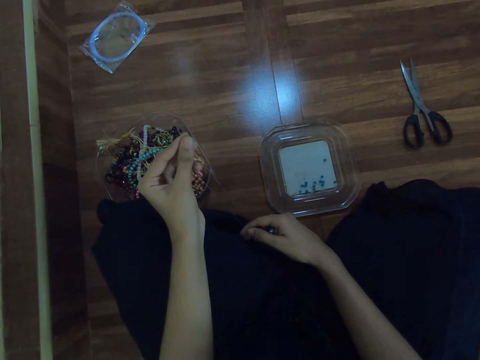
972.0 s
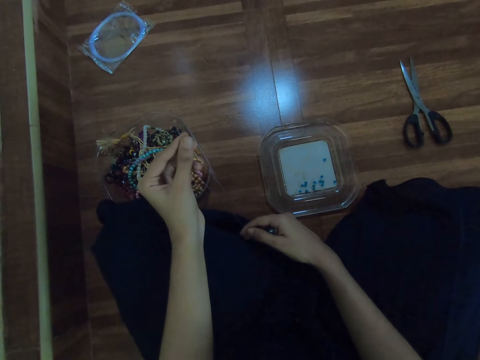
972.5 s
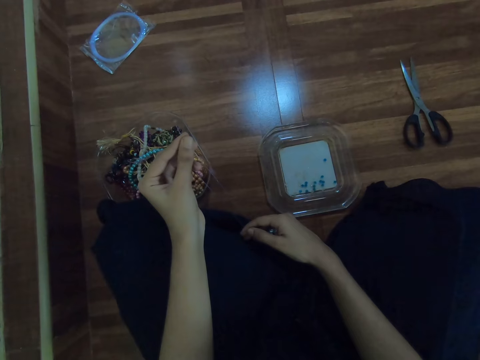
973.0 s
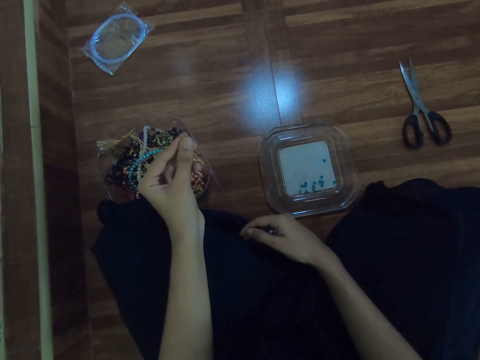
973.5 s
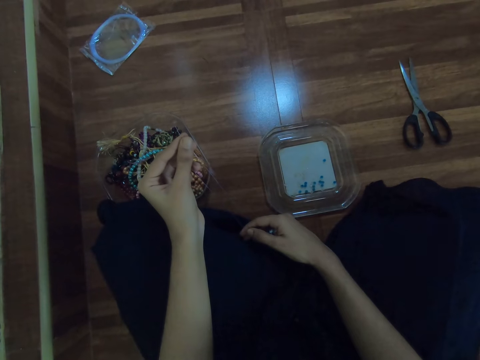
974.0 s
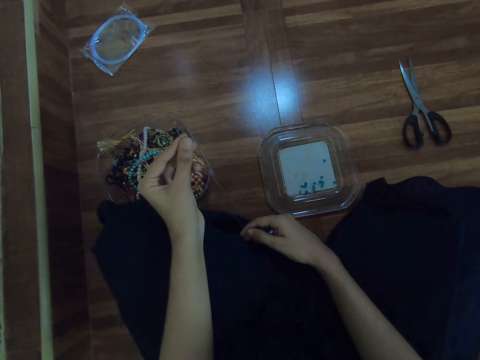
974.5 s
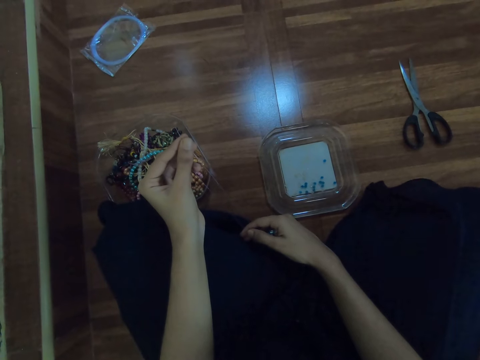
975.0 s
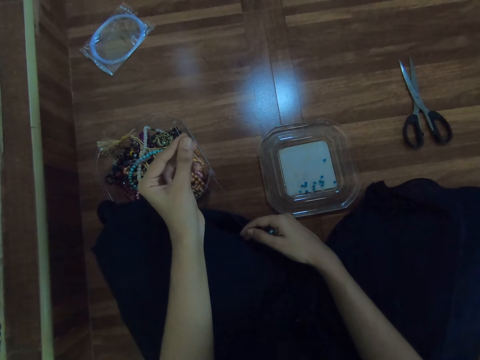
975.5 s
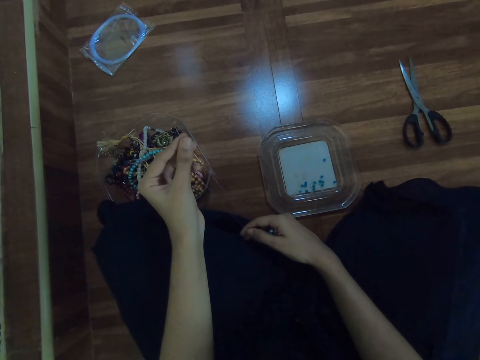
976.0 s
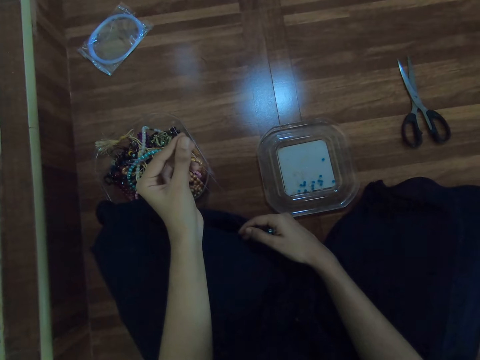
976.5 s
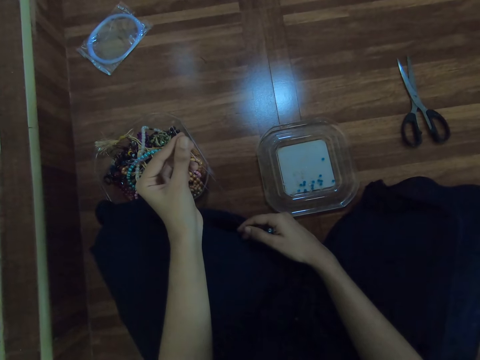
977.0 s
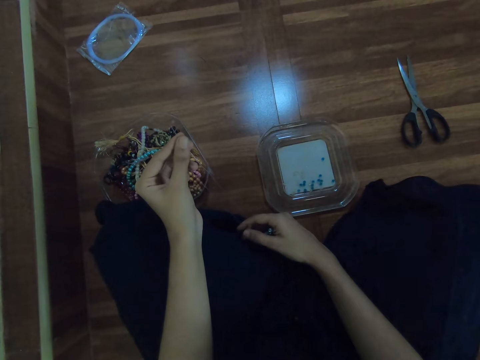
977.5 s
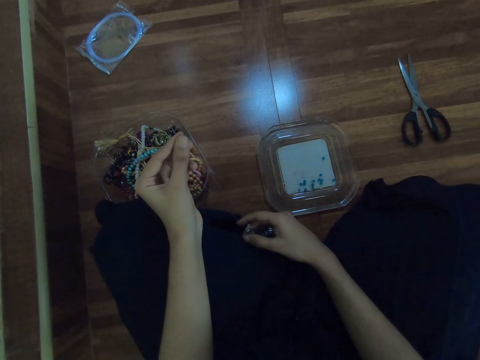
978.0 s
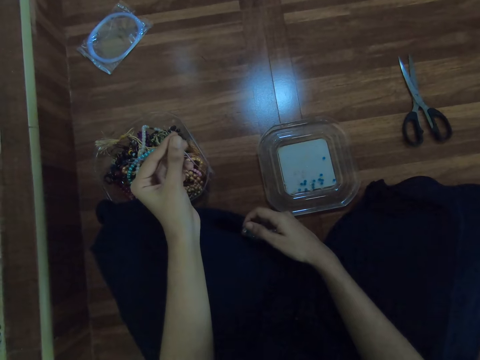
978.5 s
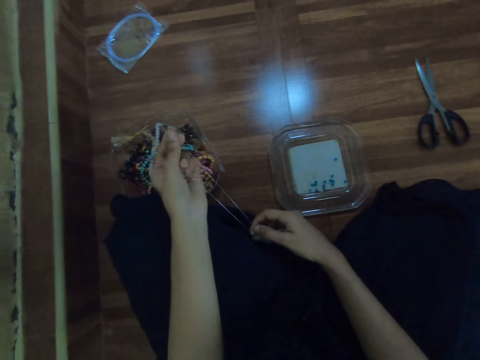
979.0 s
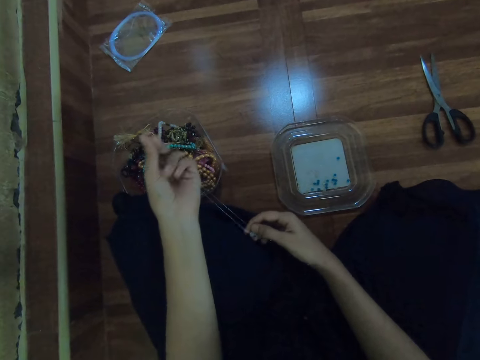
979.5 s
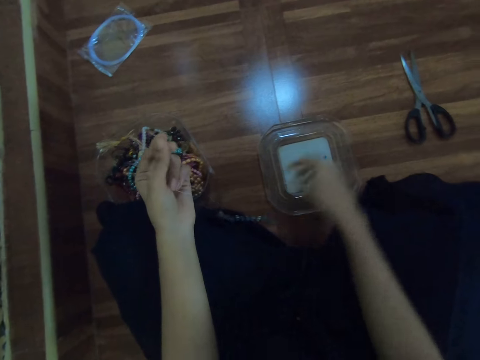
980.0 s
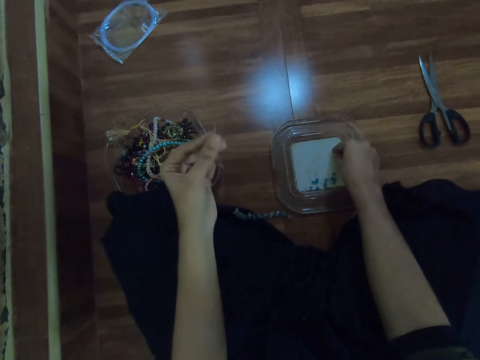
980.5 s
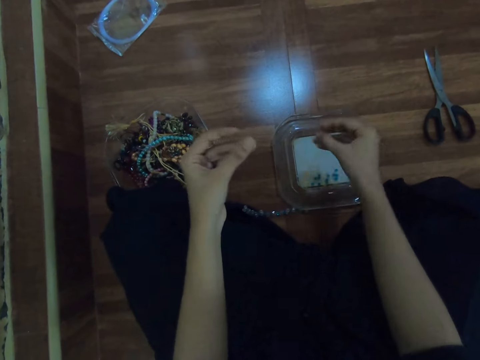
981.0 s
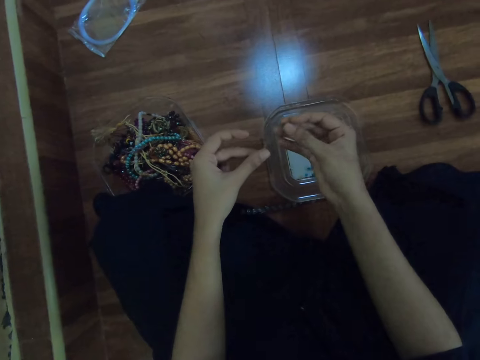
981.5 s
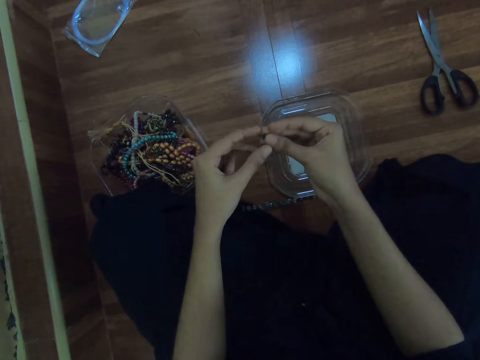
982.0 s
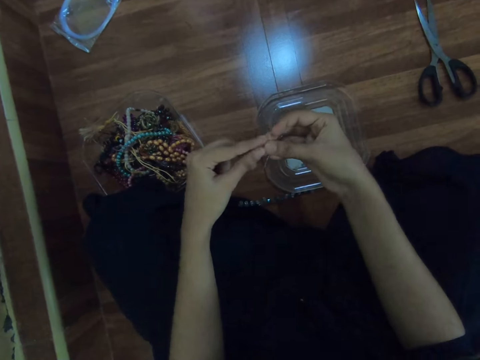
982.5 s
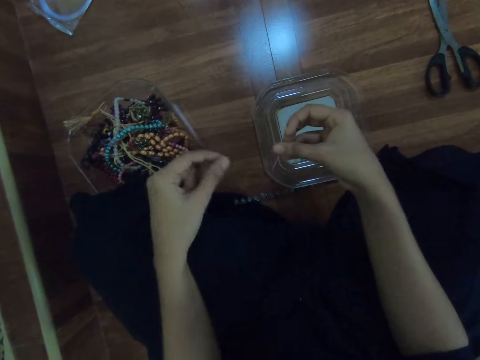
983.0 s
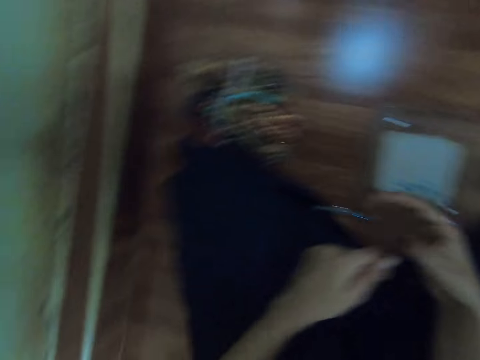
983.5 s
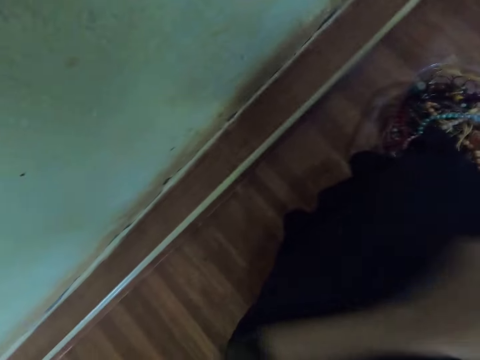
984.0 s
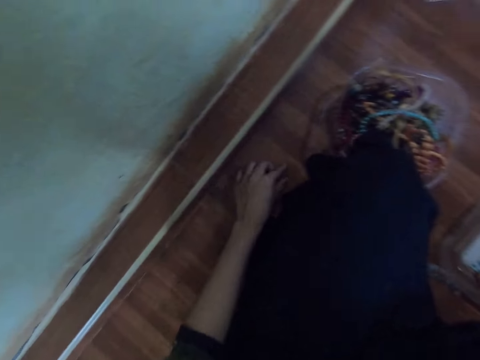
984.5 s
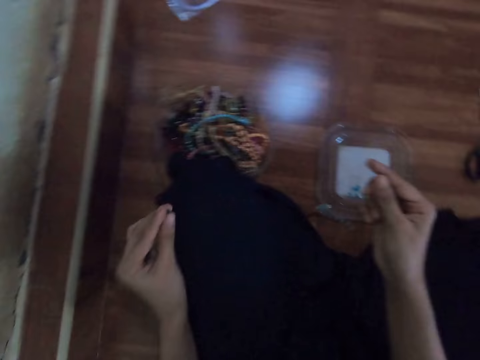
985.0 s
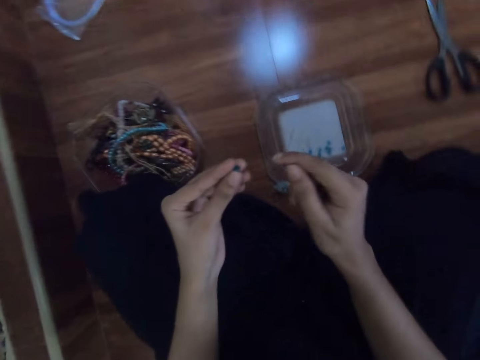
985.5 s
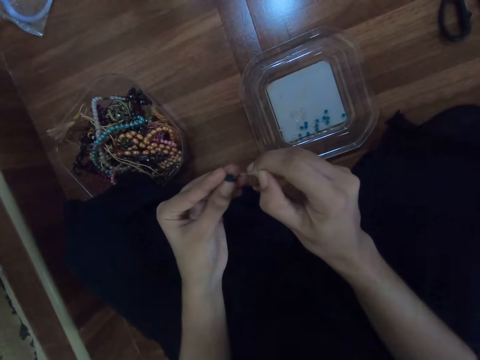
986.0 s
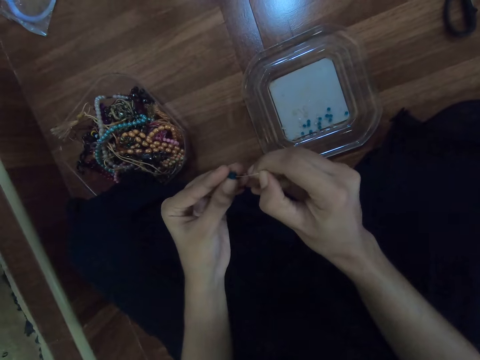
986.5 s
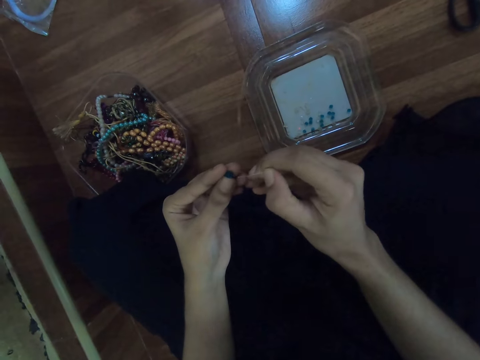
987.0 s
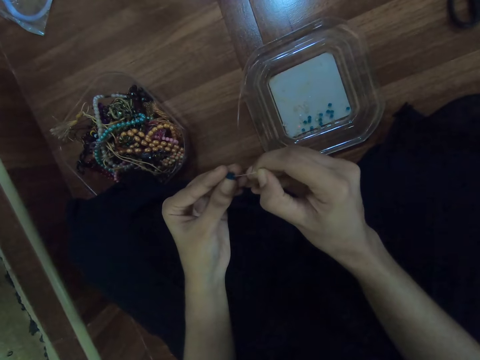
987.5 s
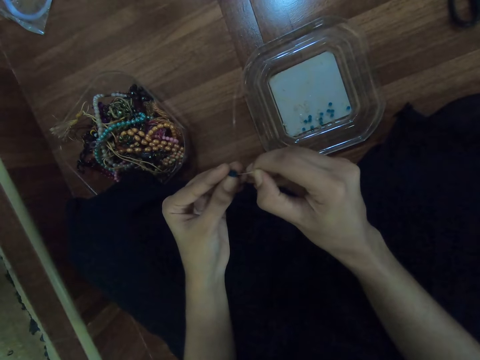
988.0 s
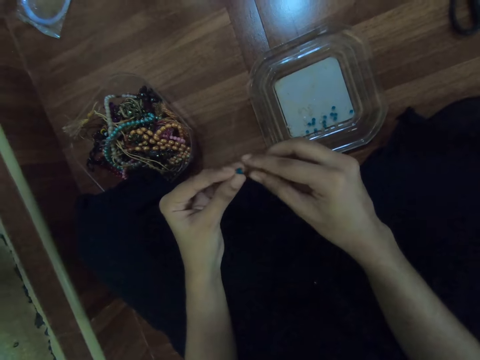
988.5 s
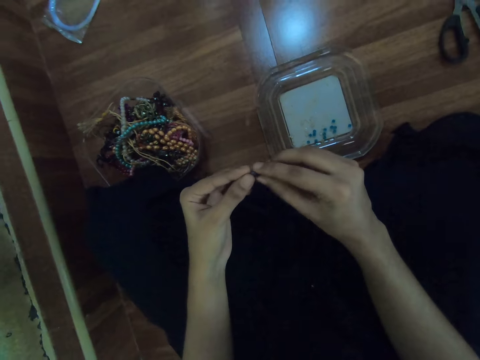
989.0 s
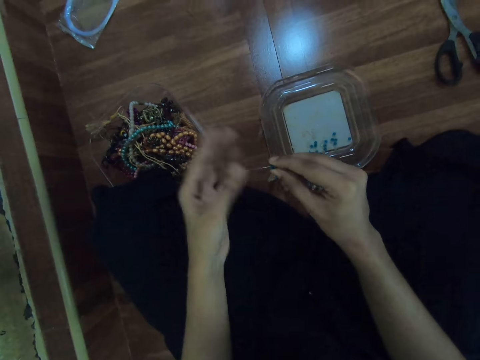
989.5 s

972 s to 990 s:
The camera wearer picks a bead from the tray with her right hand. She inserts the fishing line into the bead with her left hand. She looks around. She picks a bead from the floor with her left hand. She inserts the fishing line into the bead with her right hand.

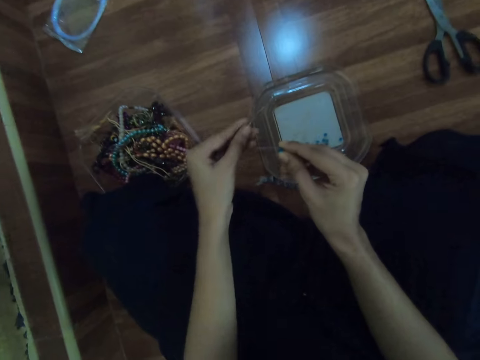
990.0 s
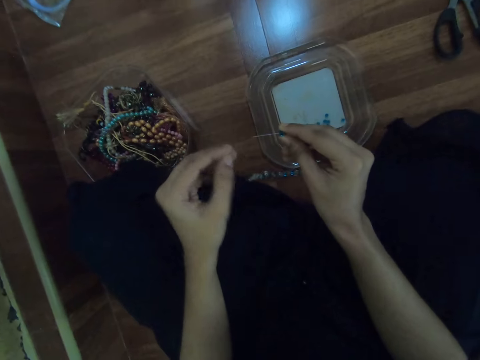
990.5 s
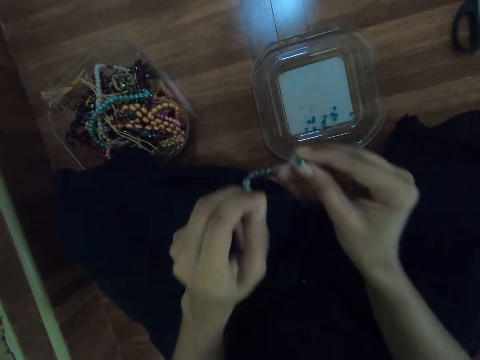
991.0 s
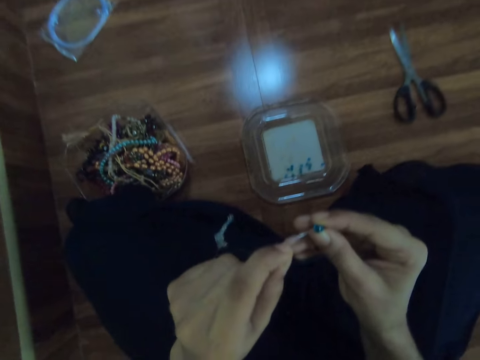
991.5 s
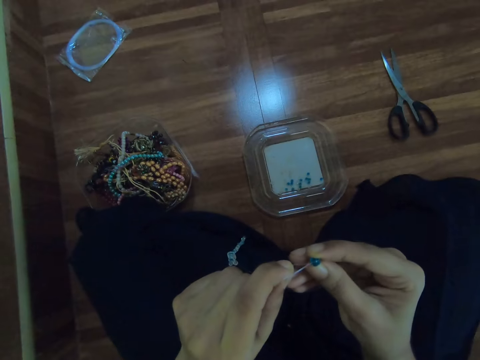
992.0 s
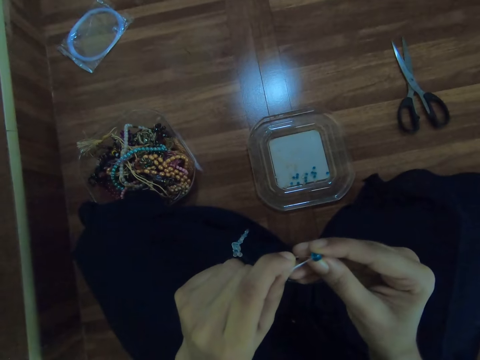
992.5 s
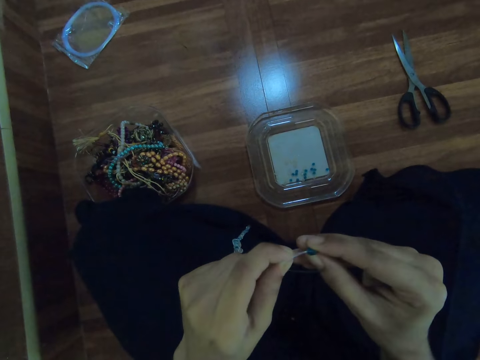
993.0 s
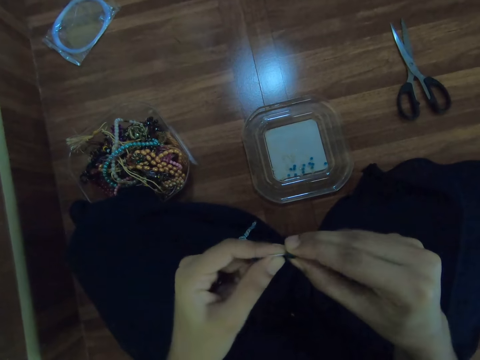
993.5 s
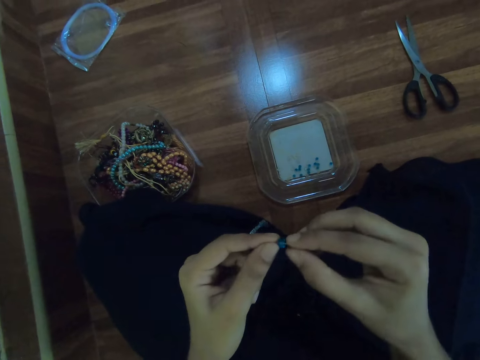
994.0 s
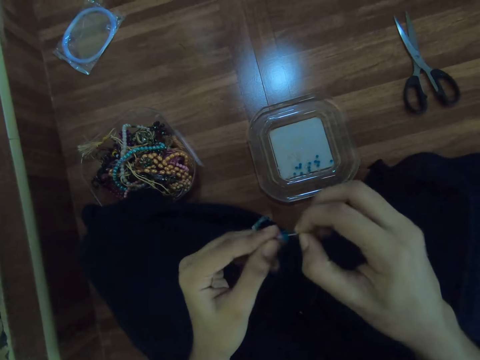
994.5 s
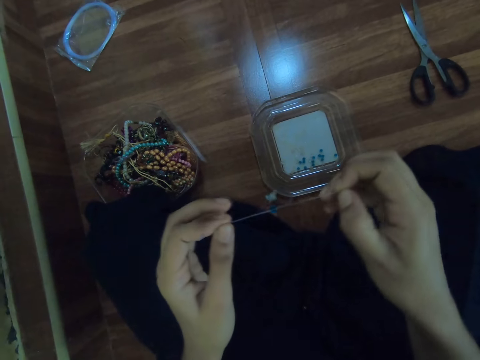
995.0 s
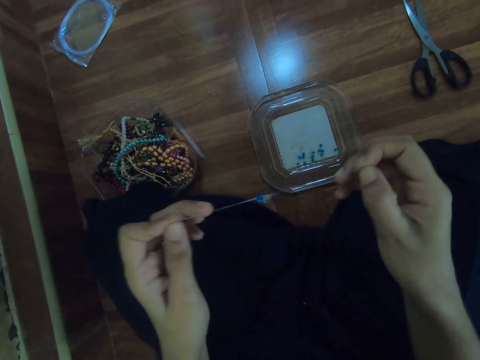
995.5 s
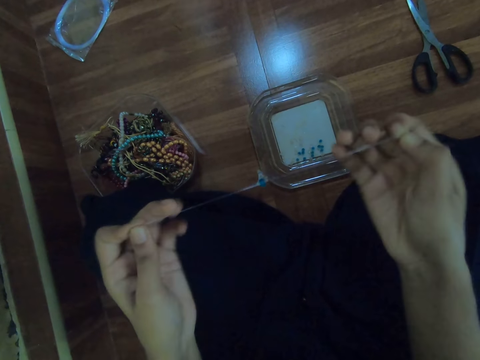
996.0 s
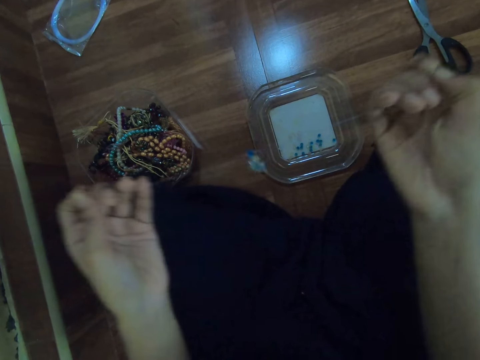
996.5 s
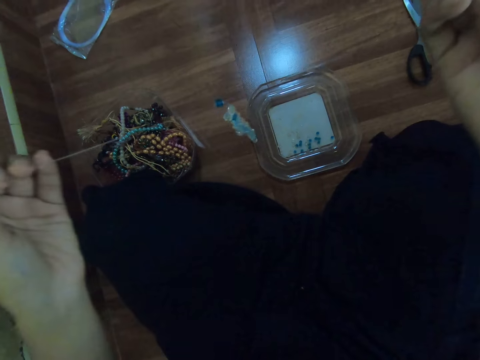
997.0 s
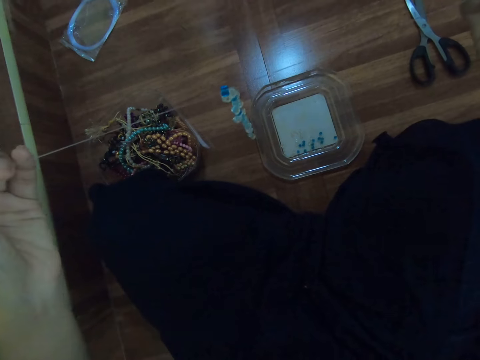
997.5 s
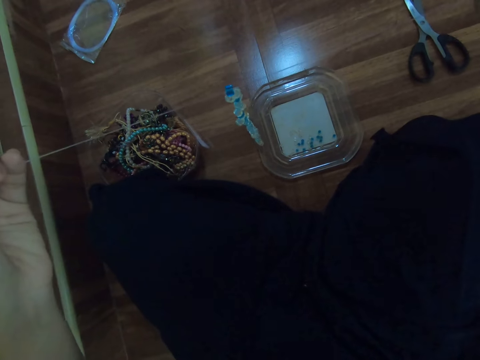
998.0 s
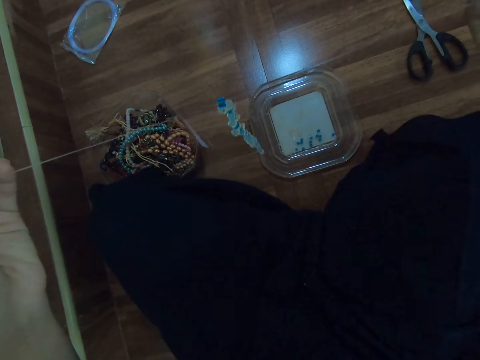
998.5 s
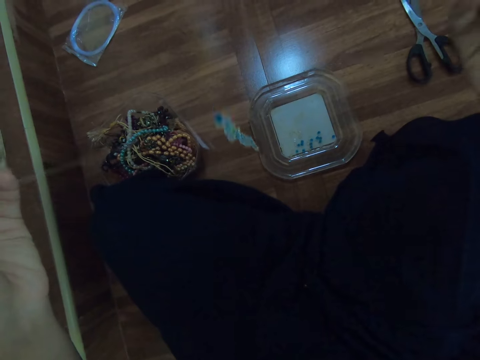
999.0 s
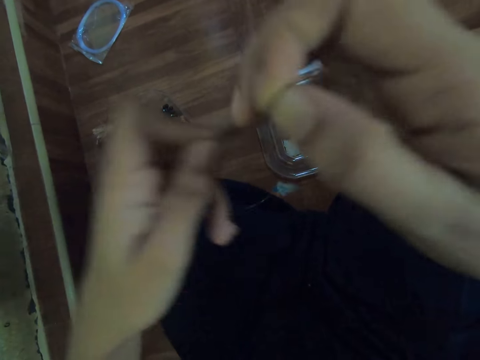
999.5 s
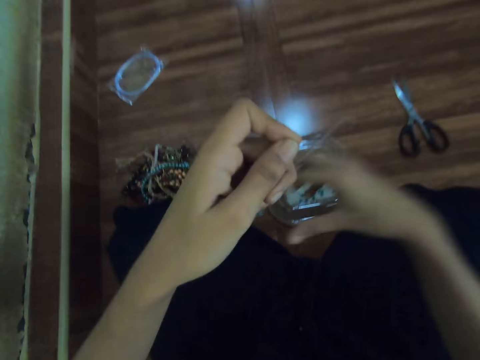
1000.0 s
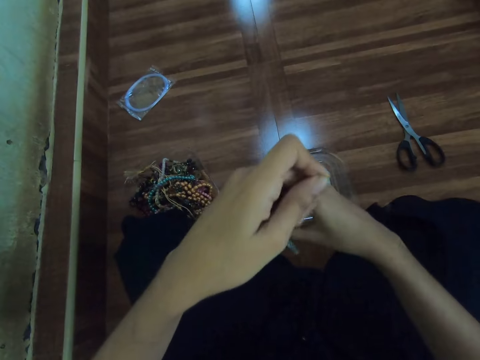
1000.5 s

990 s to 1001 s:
The camera wearer inserts the fishing line or beading wire into the bead with her left hand. She pulls the fishing line with both hands. She ties the beading wire.
